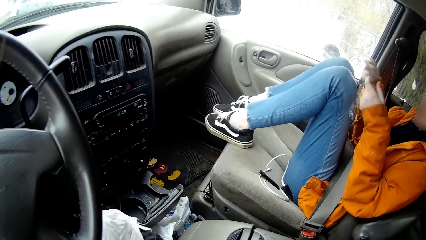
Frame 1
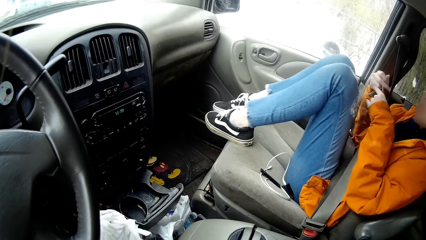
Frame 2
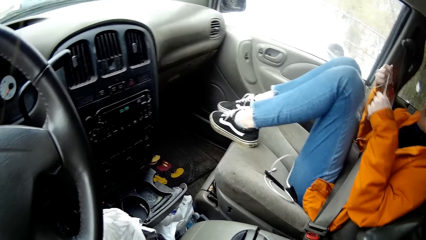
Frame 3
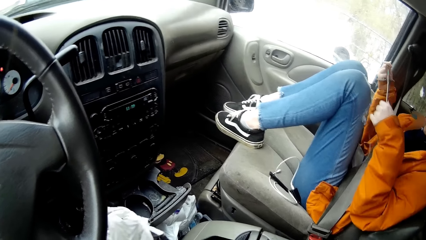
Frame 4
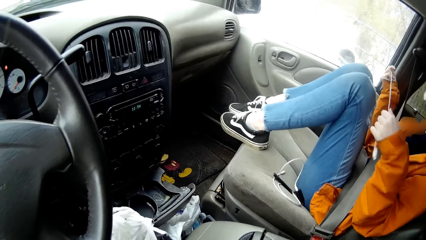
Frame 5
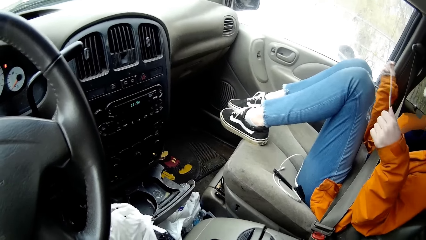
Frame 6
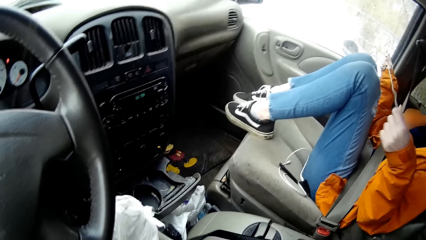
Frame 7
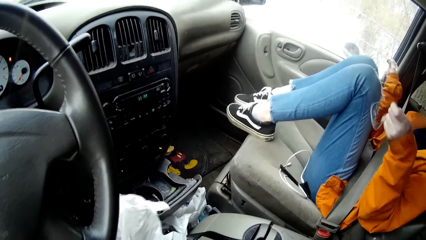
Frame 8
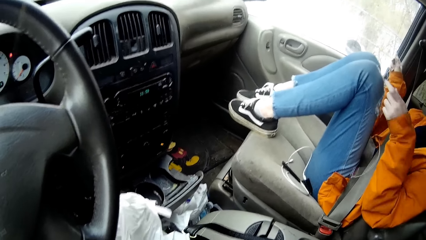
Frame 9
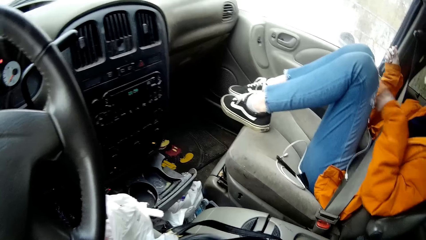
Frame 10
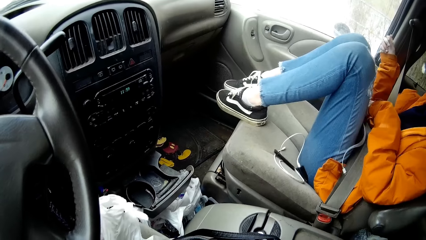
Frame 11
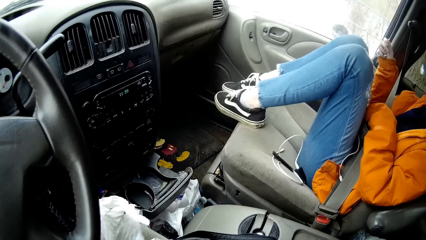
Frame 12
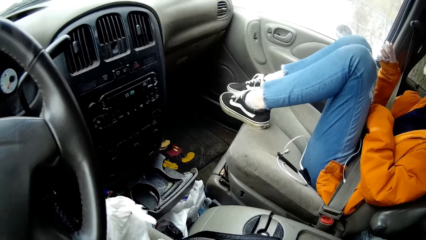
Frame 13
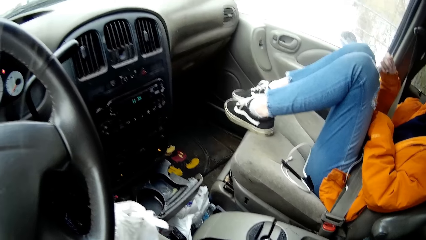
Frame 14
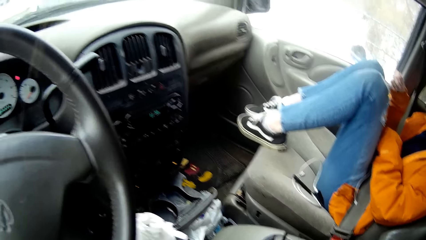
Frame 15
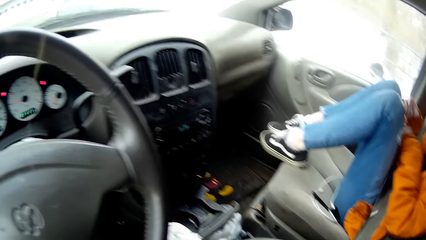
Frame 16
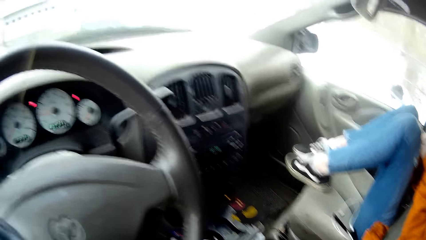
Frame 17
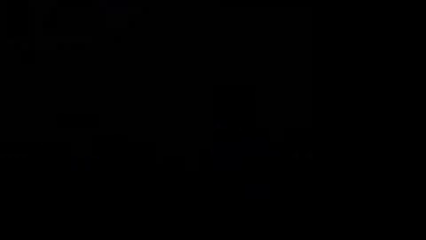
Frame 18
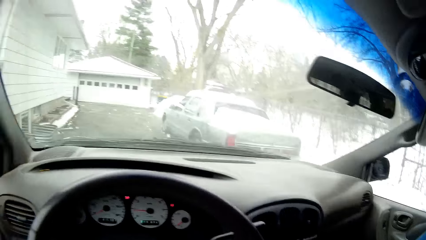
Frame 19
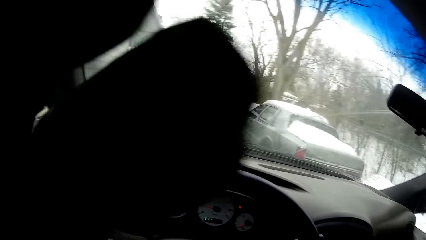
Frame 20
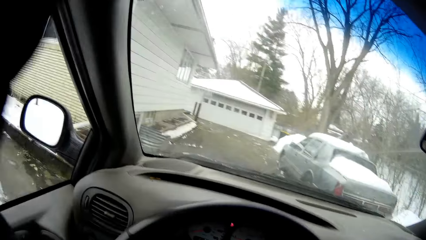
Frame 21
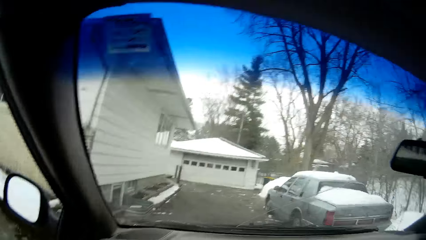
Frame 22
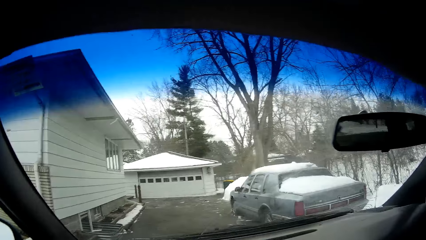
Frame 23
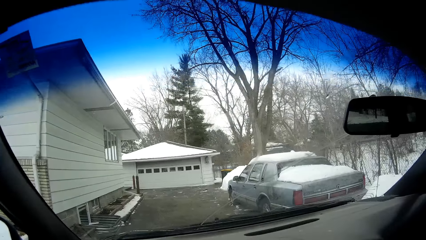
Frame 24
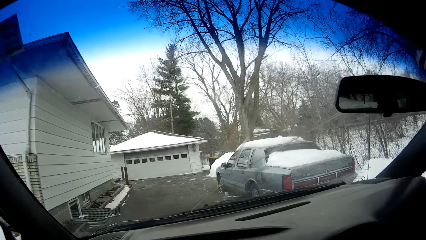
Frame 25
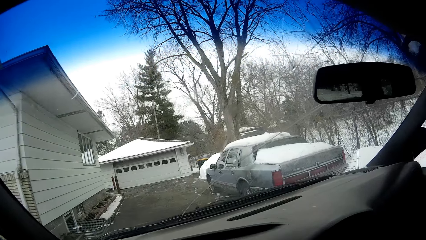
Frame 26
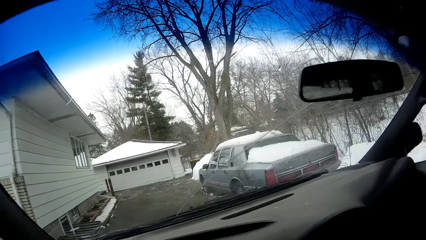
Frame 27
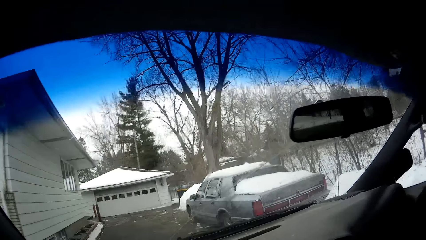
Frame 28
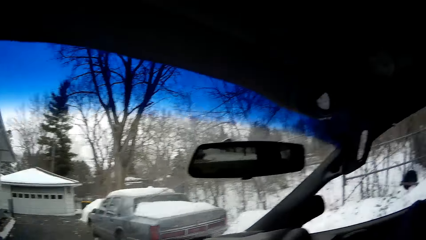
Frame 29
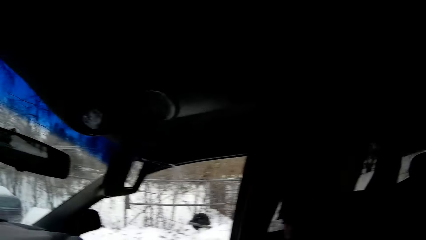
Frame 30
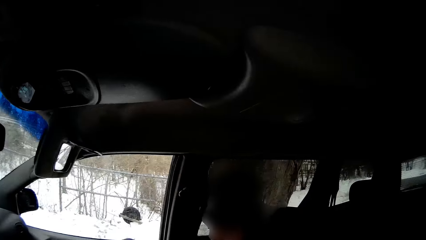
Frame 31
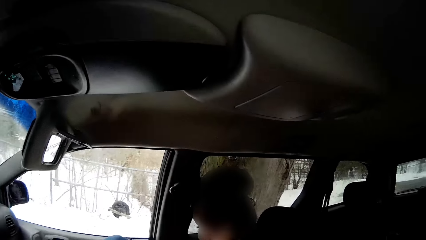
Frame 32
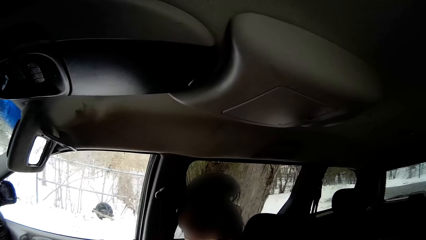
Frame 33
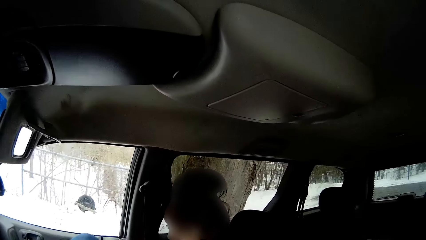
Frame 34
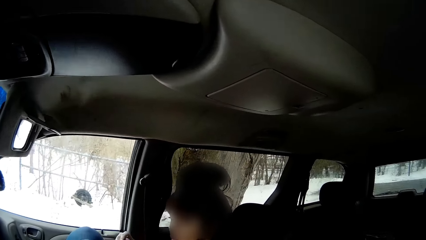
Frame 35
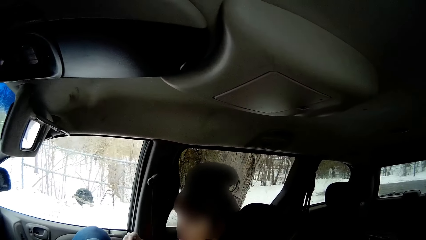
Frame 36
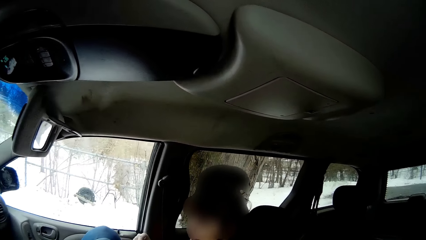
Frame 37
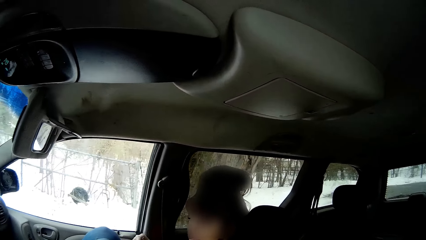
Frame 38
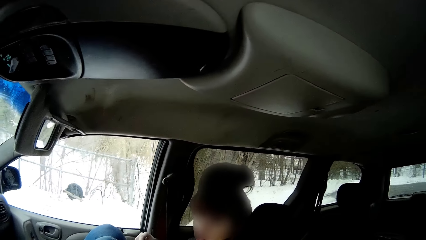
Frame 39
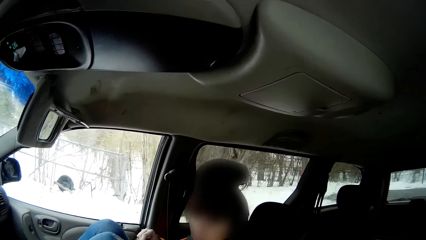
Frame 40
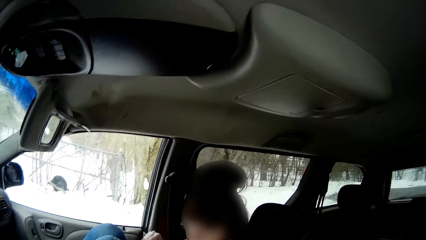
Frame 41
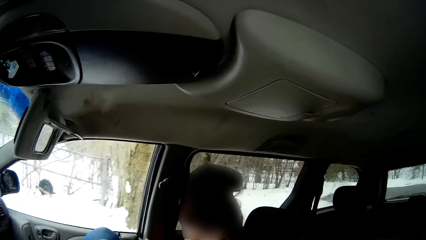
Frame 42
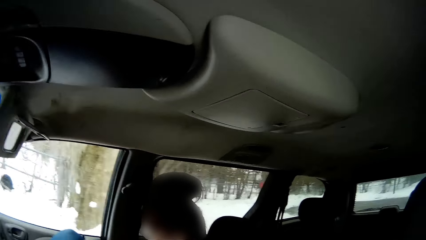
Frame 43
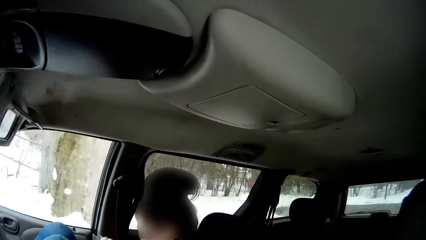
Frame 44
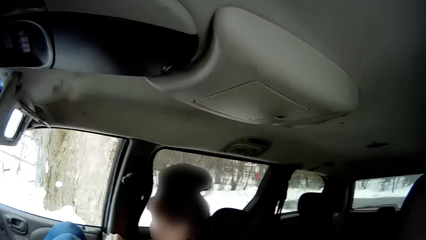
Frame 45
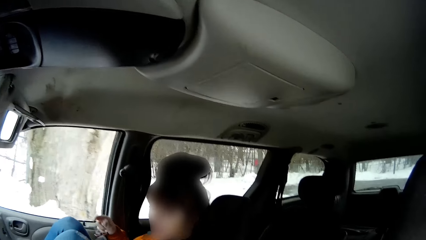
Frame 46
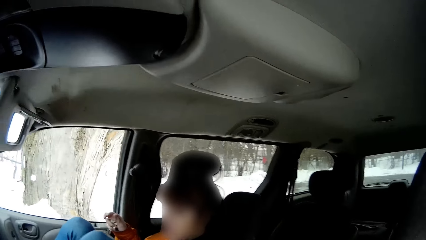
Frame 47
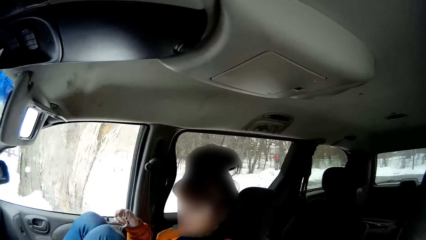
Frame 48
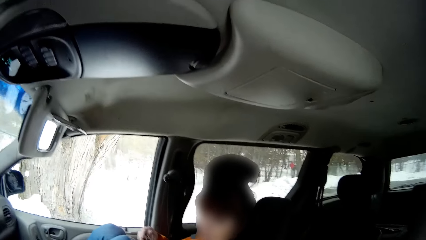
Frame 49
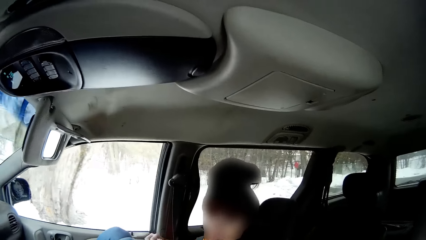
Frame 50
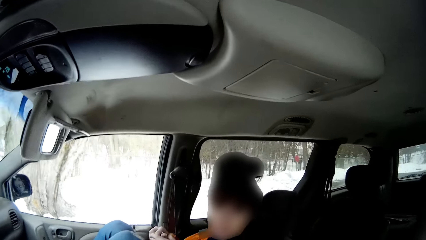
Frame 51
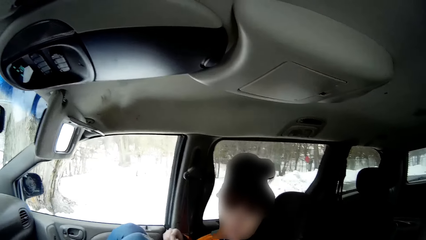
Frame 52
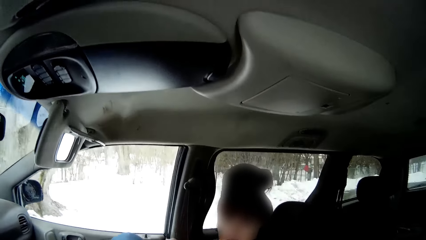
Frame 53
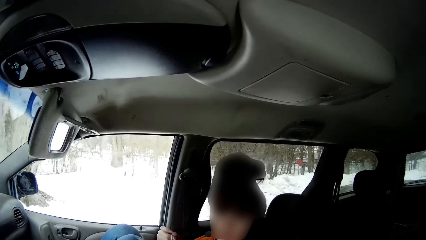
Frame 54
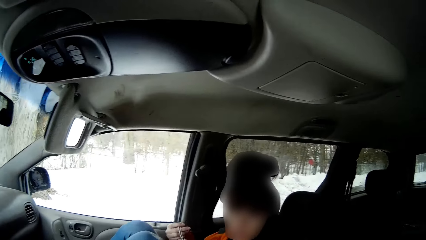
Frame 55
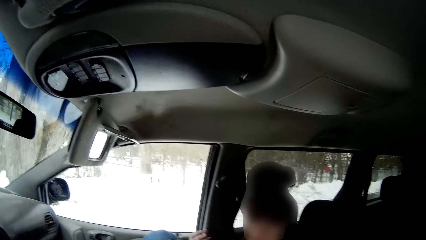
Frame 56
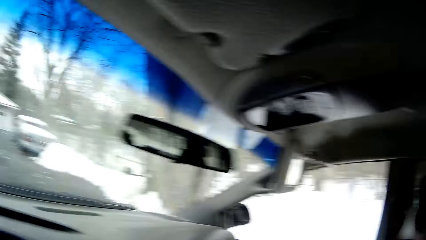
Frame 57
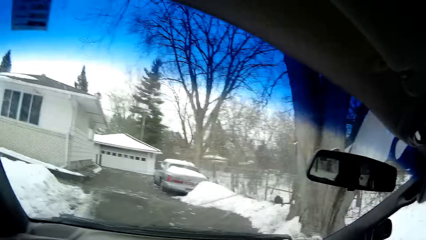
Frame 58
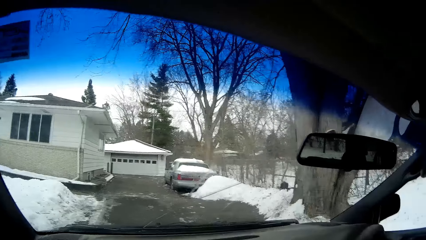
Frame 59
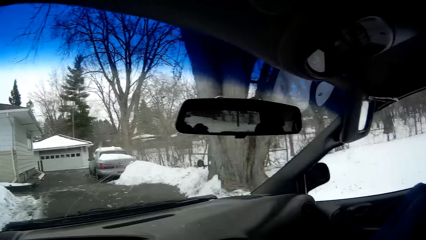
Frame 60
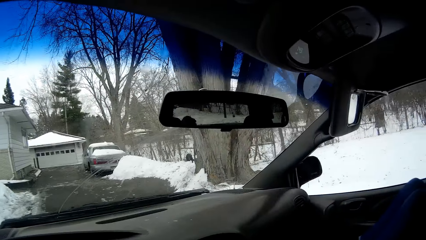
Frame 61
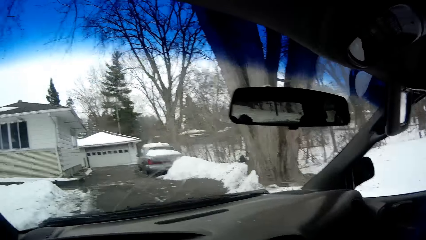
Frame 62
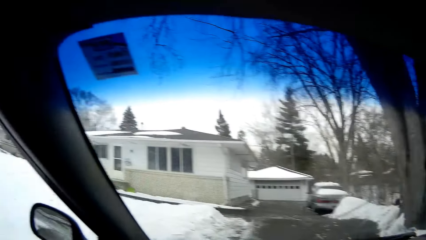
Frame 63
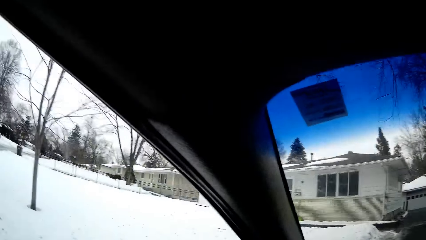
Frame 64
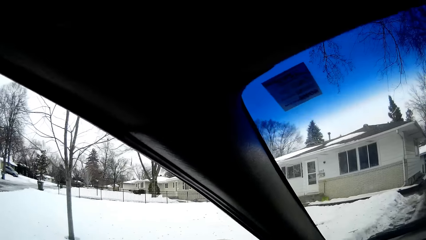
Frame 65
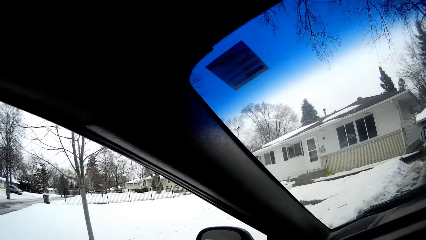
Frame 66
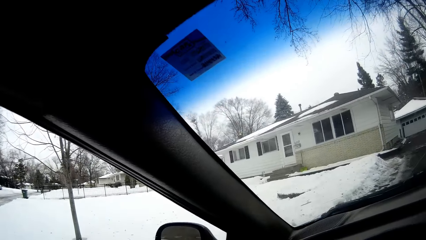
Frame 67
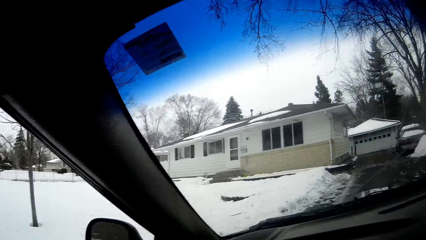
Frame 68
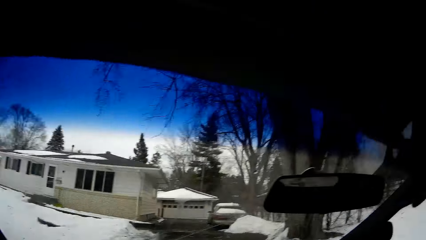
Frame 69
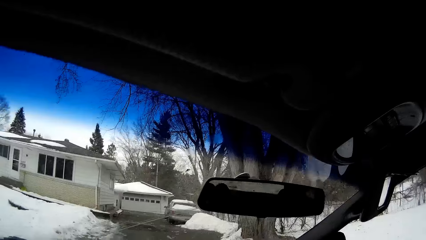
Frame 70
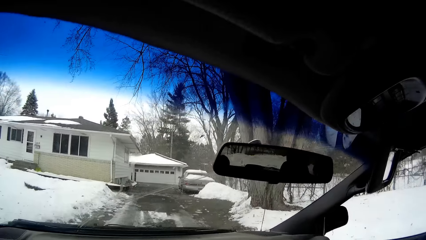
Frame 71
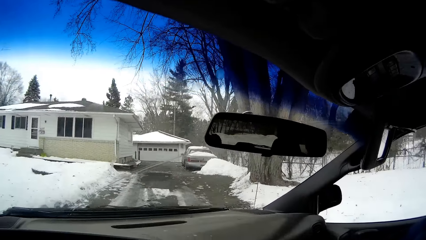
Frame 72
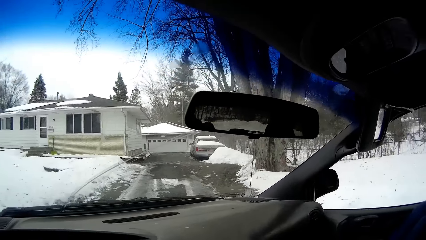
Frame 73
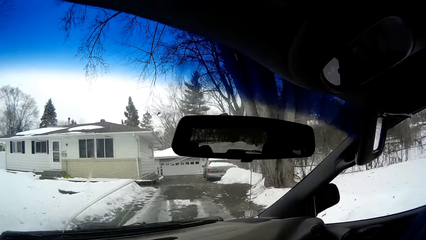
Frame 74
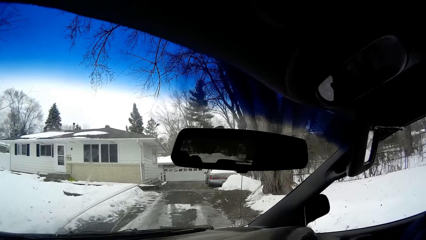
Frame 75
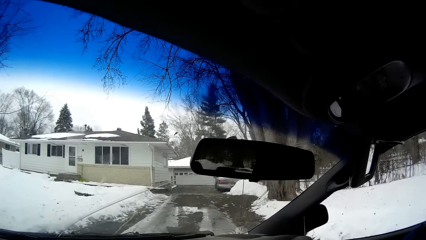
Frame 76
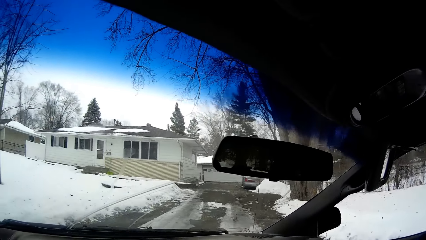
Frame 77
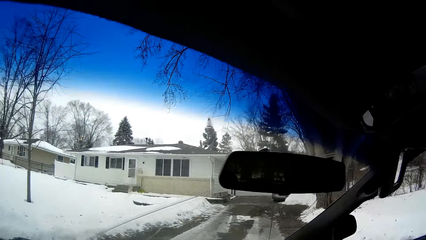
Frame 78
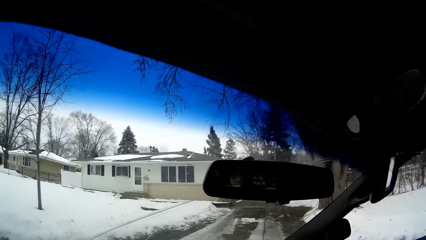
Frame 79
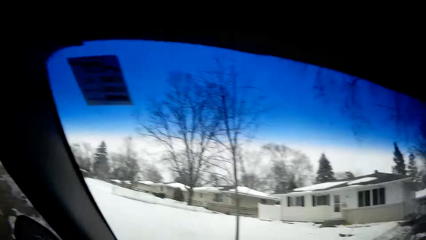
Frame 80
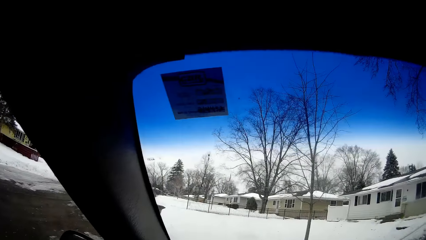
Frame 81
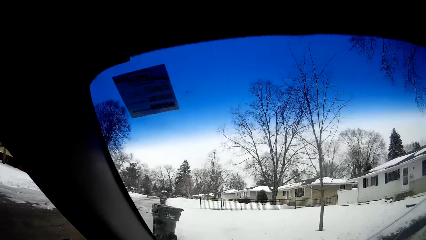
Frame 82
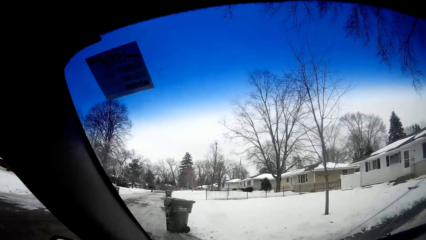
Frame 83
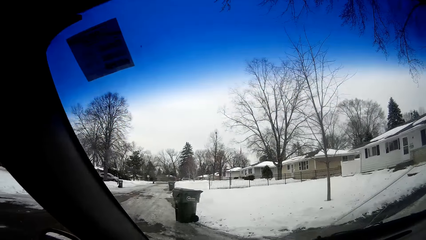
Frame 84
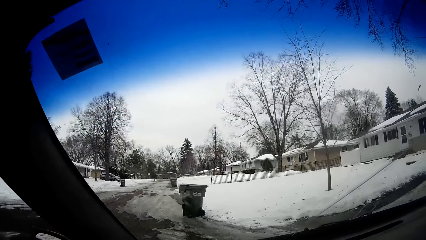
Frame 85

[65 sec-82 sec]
The camera wearer touches the camera on her head with her gloved left hand. She looks around. She reverses the car. She drives the car out of the parking lot to the road with both gloved hands. She reverses the car again. She looks around.
